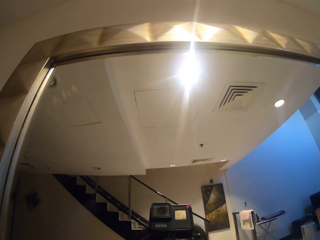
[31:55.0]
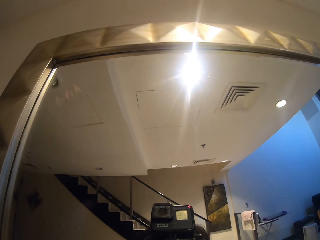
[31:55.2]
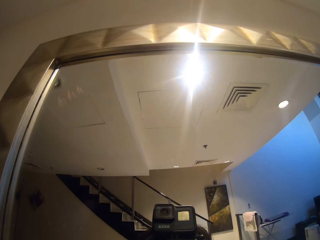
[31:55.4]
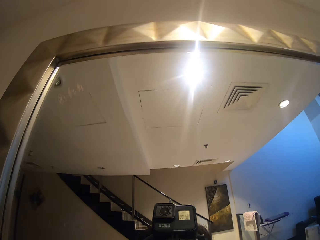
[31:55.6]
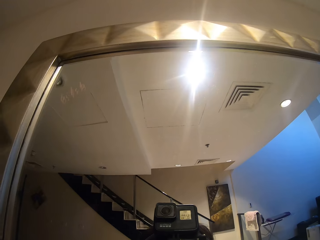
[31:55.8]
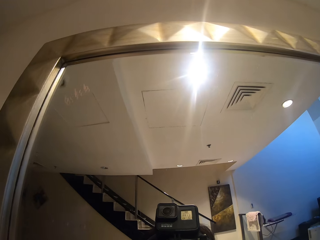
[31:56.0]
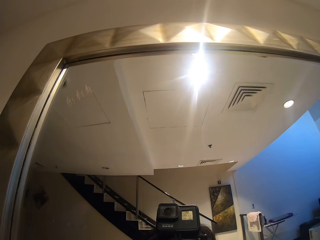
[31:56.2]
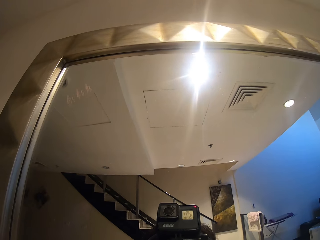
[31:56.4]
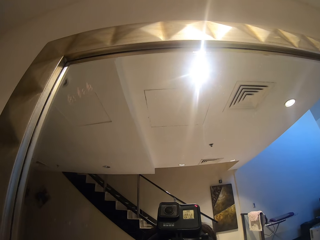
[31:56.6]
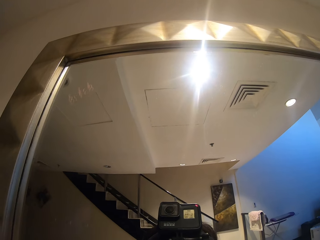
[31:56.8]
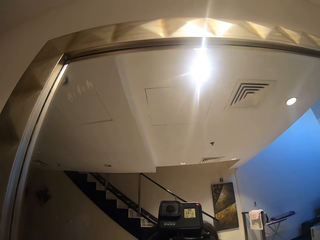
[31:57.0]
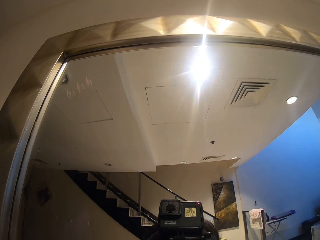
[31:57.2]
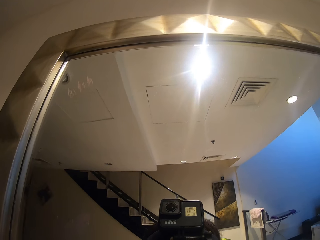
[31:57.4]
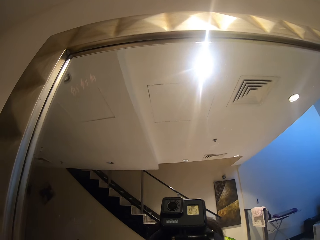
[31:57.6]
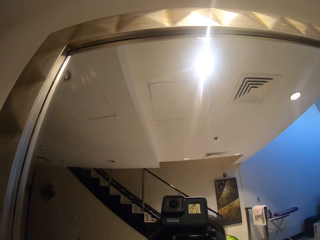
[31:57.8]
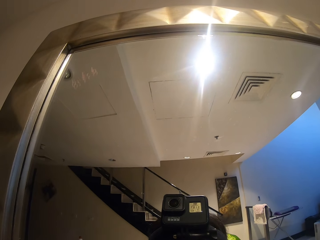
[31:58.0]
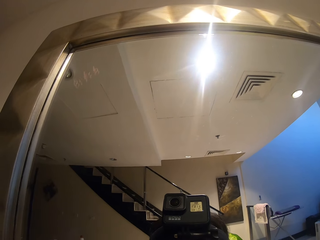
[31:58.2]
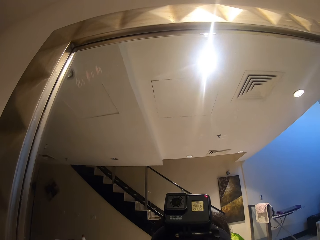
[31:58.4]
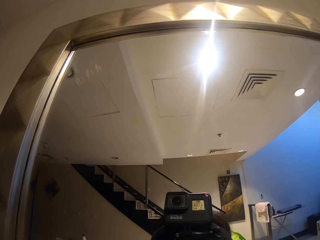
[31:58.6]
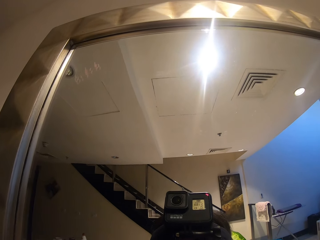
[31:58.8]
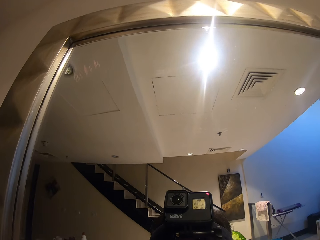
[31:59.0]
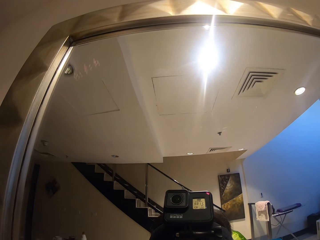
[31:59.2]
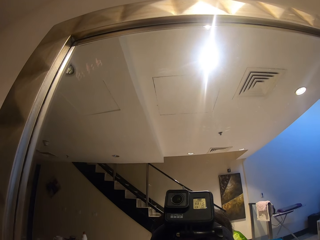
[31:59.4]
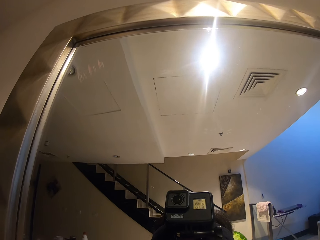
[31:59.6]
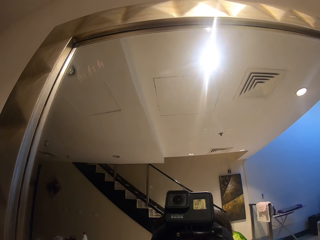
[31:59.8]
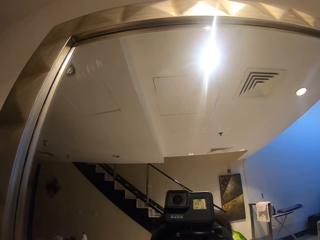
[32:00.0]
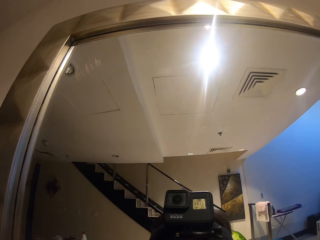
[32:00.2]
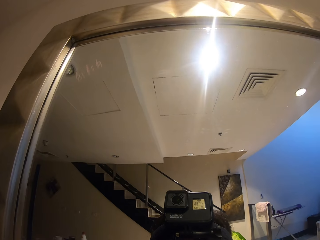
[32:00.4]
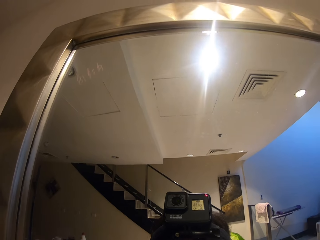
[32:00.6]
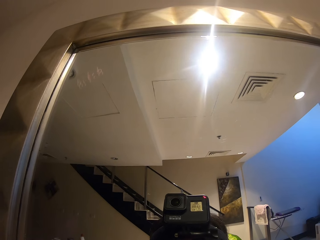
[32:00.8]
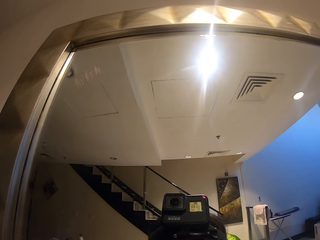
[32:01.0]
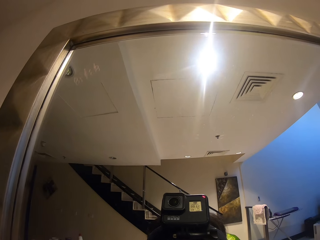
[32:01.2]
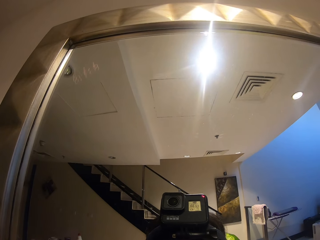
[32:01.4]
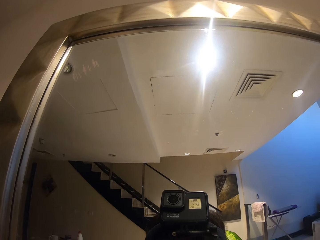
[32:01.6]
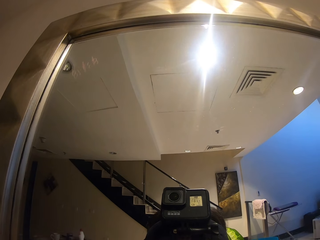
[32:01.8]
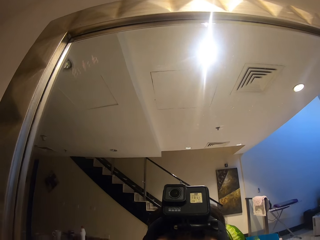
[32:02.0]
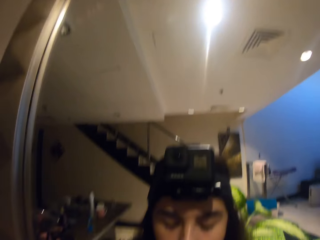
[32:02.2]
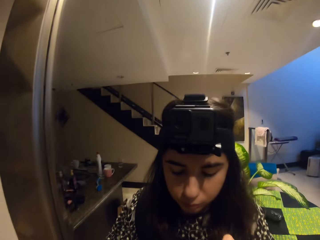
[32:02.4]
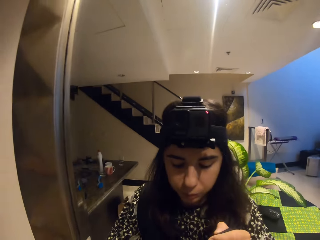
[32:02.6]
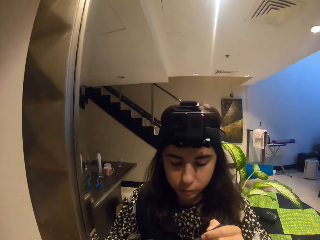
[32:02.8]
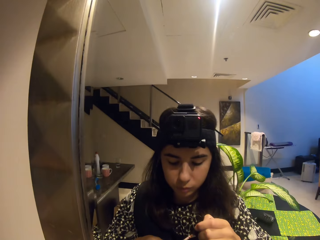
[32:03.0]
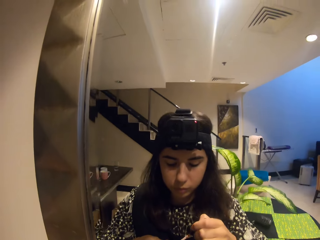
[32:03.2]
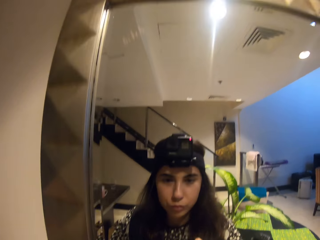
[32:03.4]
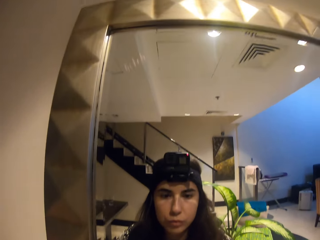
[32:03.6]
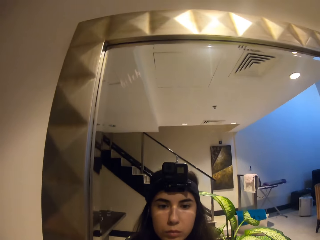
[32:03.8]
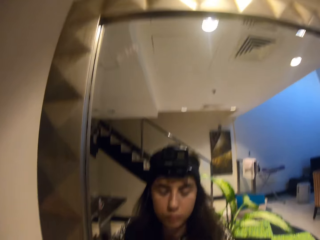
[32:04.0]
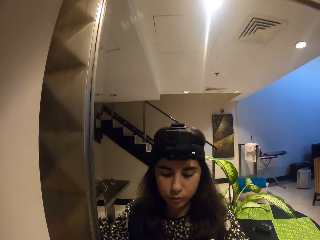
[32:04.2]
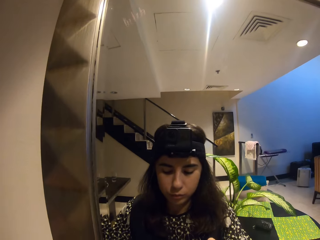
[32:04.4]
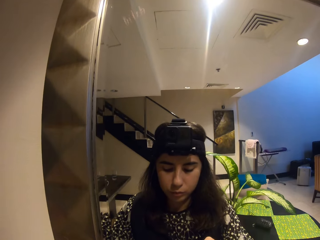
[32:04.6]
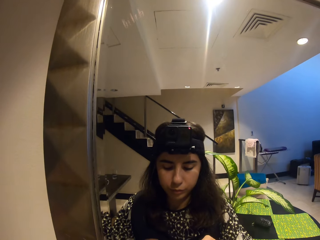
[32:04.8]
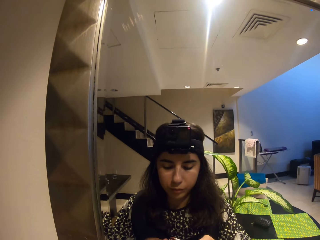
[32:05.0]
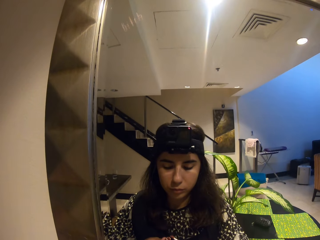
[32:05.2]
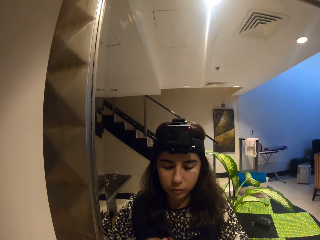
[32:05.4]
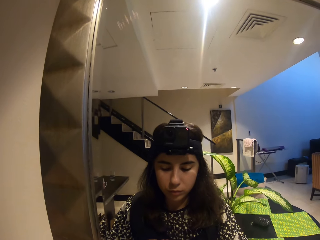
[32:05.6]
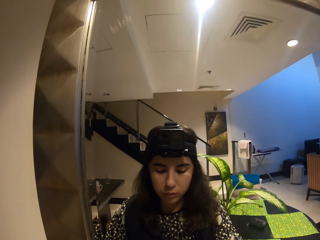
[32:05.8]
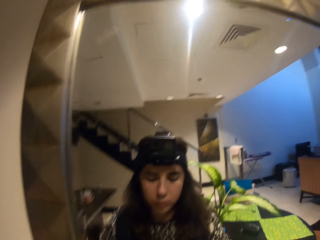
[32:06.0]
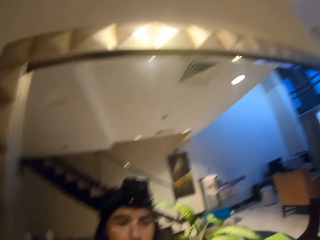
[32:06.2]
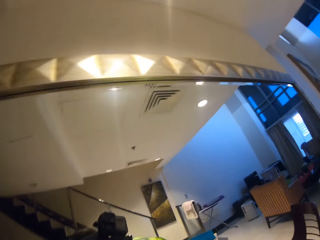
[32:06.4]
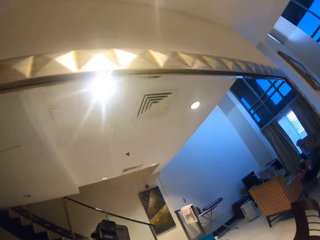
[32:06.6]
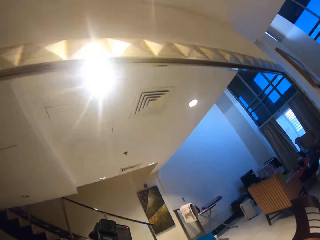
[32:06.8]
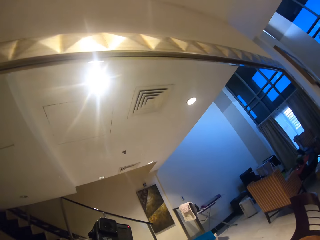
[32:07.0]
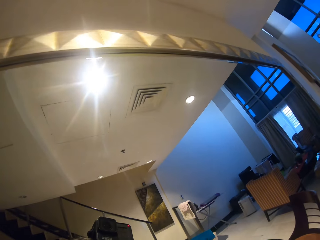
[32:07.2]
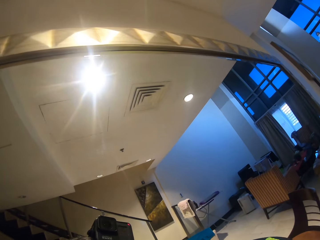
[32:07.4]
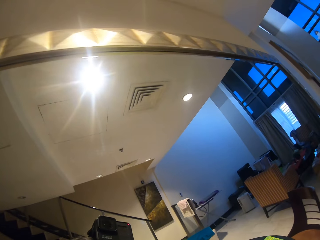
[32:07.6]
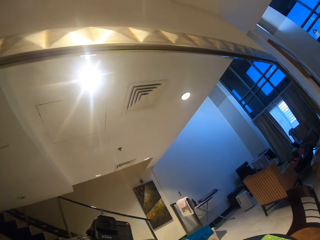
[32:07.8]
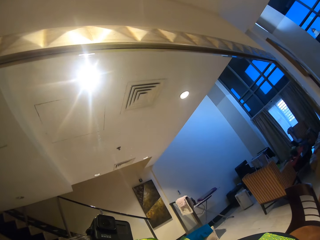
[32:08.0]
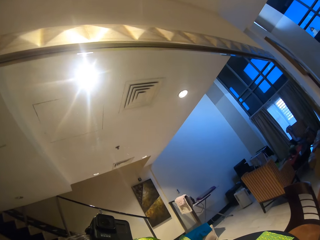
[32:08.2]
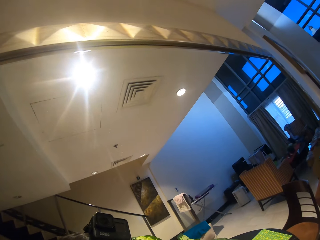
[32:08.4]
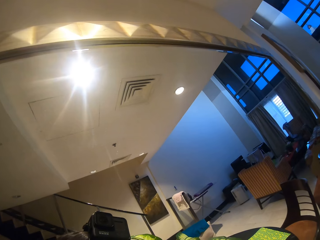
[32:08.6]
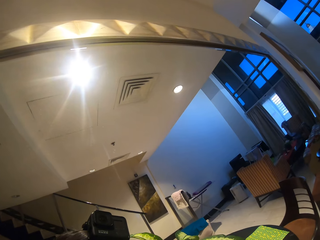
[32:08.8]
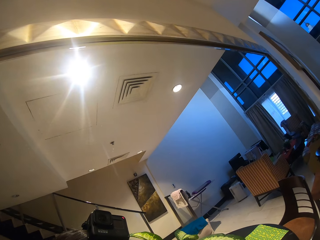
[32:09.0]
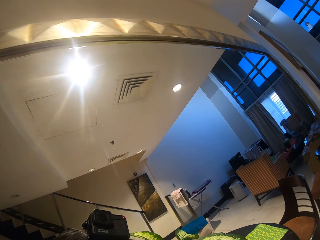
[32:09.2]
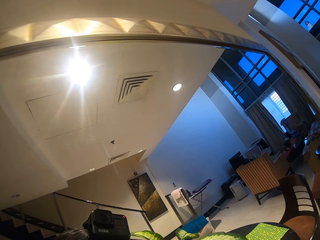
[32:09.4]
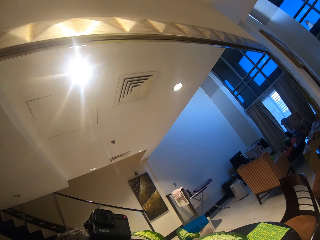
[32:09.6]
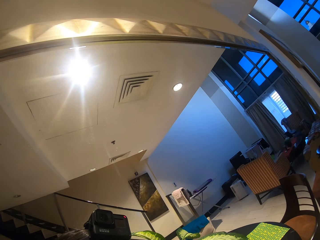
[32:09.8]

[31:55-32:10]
The camera wearer closes the lipstick.

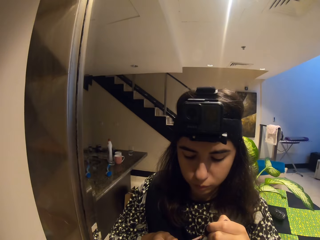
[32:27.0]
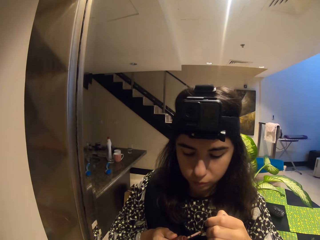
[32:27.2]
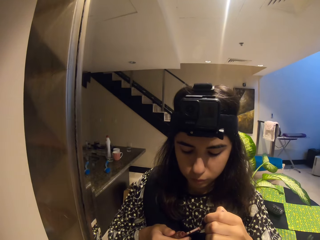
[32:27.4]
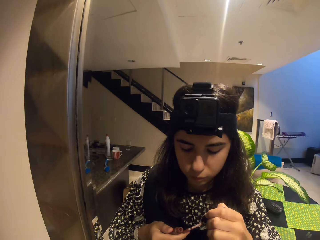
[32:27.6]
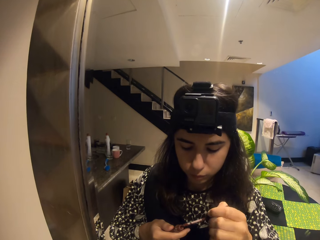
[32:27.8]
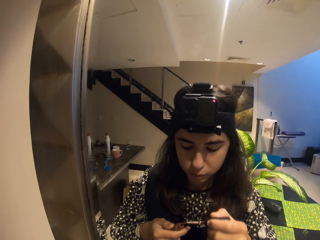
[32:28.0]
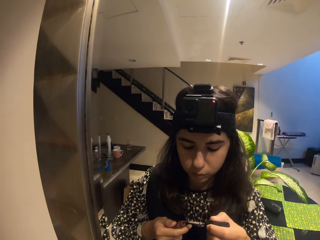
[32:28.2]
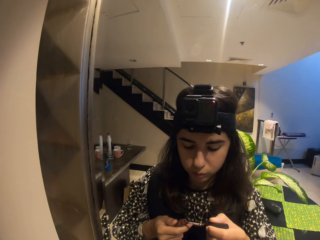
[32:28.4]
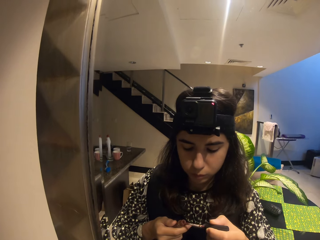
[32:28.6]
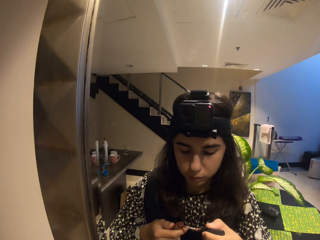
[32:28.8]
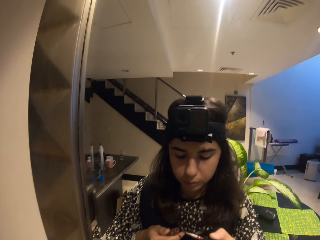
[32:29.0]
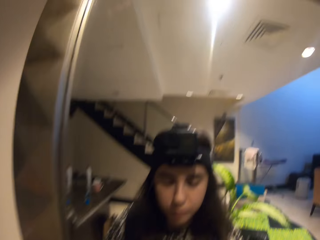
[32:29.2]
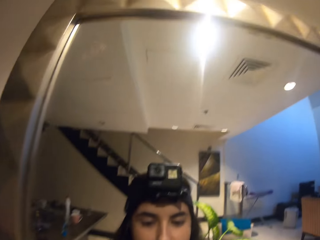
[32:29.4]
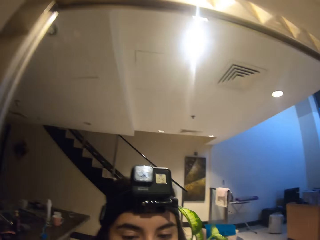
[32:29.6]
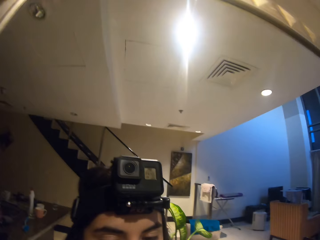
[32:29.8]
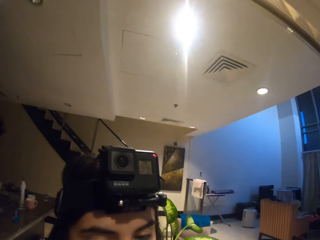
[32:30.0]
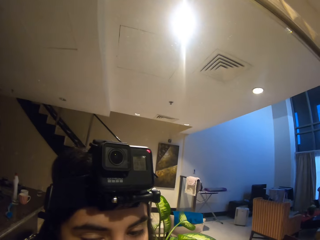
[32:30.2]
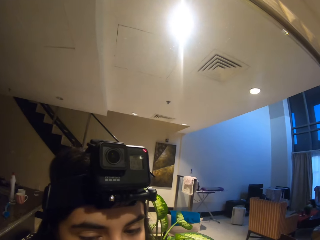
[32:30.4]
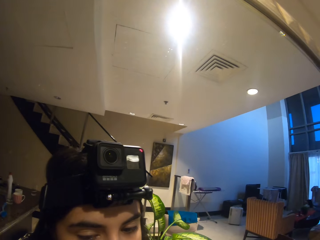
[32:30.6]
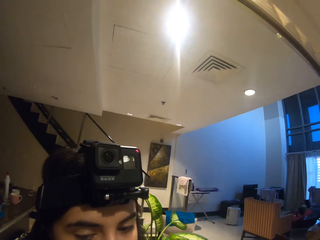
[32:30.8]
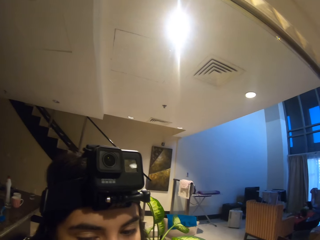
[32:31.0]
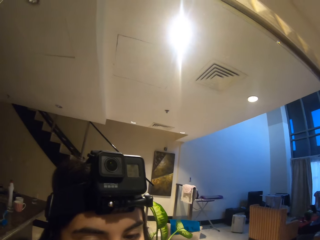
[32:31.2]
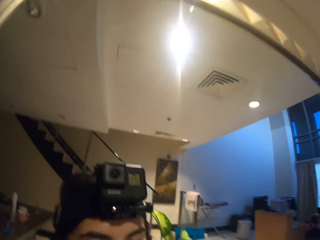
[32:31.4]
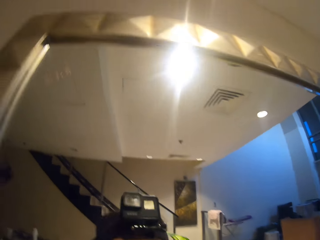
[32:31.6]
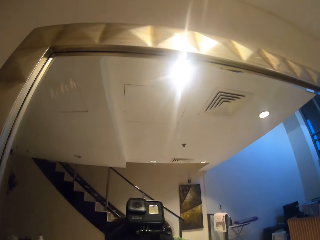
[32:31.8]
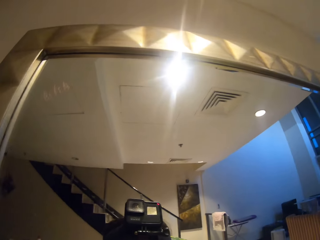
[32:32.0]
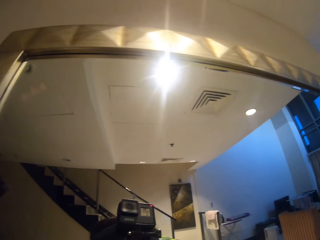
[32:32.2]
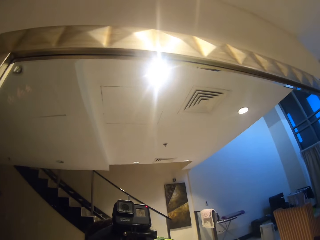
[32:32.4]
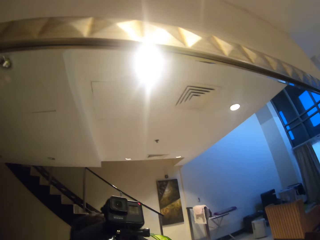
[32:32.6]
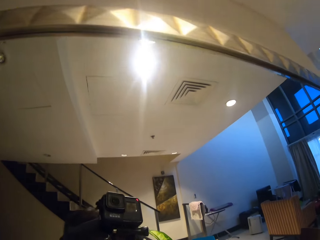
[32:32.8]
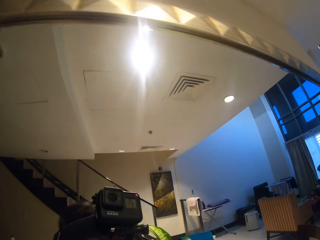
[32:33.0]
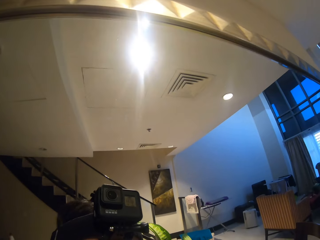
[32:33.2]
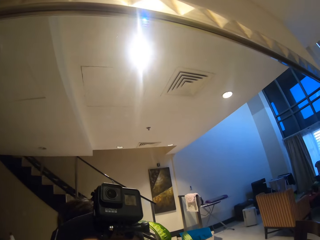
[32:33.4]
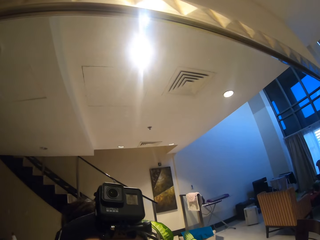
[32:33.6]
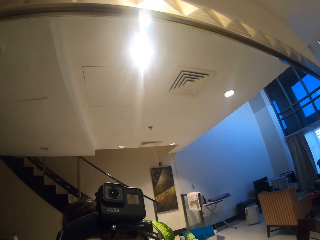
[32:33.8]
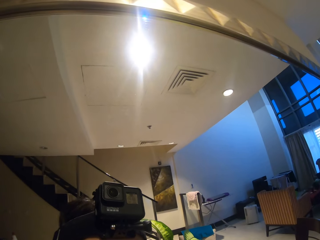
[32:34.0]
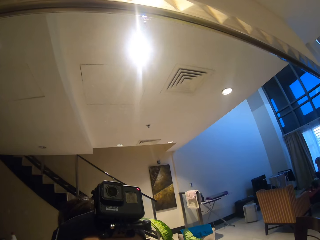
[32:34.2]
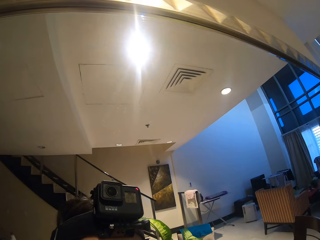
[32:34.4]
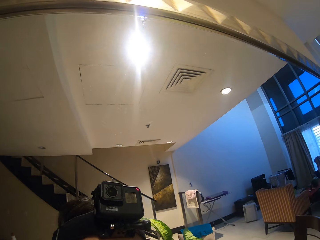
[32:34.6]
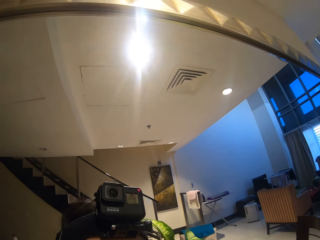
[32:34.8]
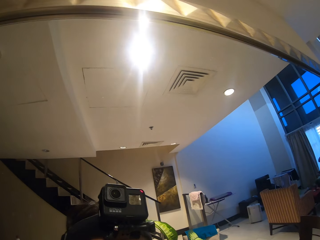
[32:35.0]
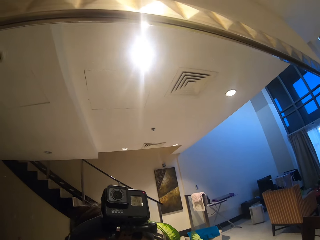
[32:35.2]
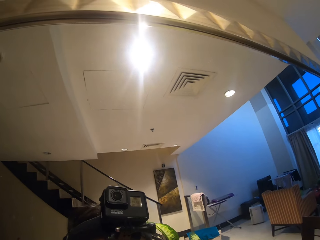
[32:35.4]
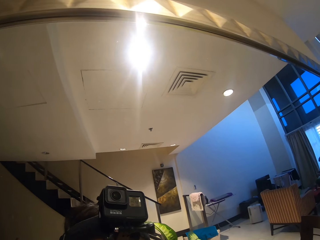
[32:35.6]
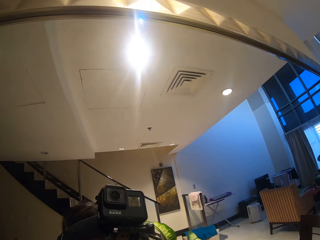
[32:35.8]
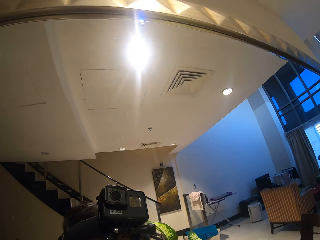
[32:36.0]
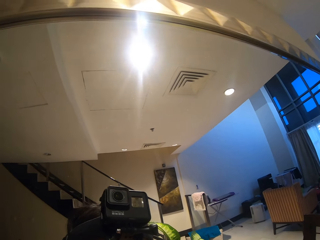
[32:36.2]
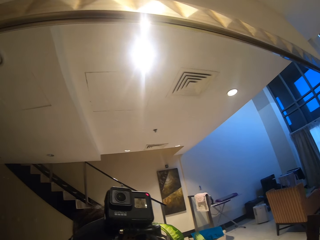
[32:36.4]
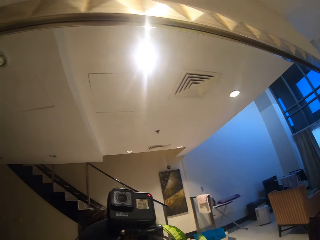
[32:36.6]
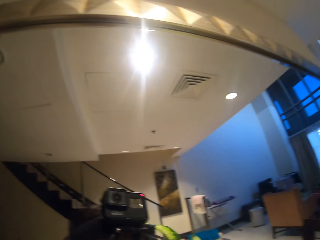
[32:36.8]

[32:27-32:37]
The camera wearer holds the lipstick. They apply the lipstick. They look around the room.
